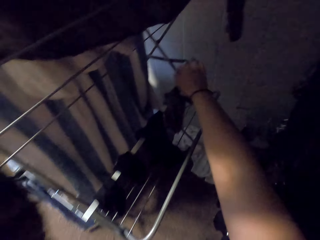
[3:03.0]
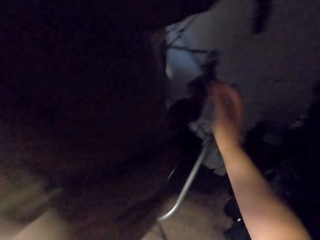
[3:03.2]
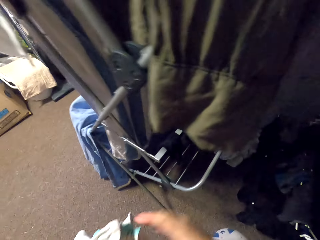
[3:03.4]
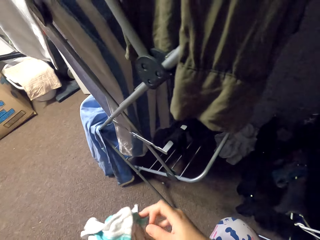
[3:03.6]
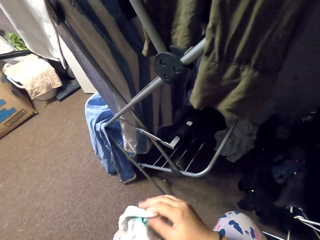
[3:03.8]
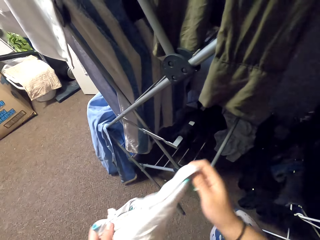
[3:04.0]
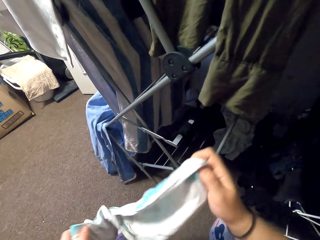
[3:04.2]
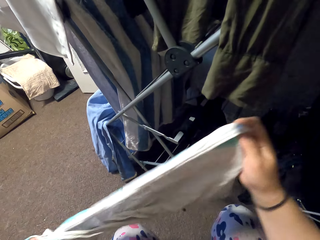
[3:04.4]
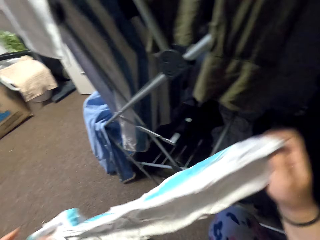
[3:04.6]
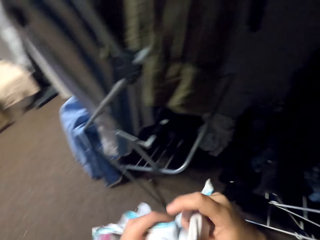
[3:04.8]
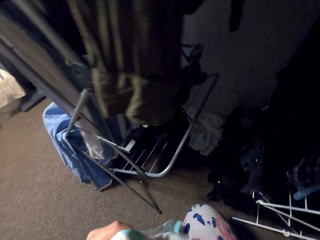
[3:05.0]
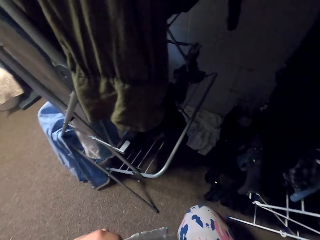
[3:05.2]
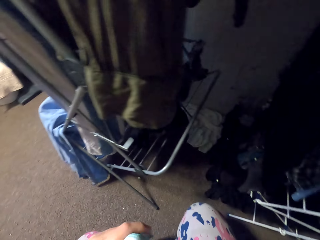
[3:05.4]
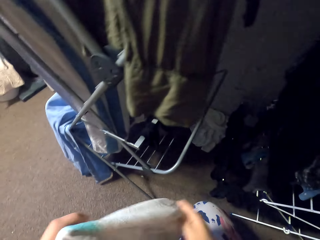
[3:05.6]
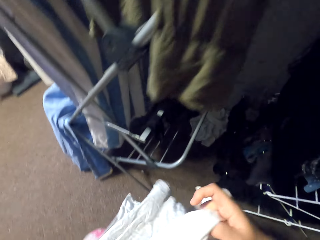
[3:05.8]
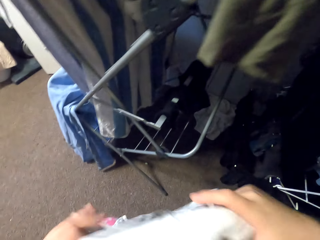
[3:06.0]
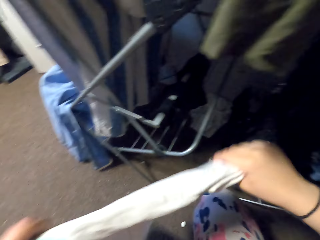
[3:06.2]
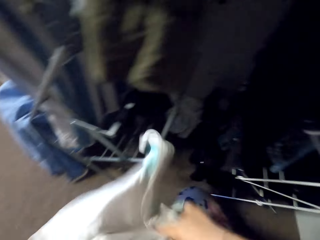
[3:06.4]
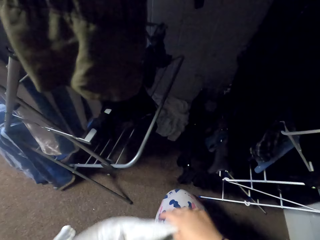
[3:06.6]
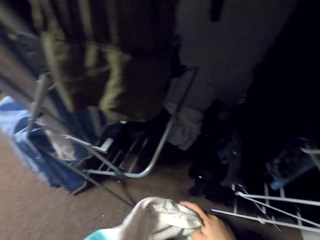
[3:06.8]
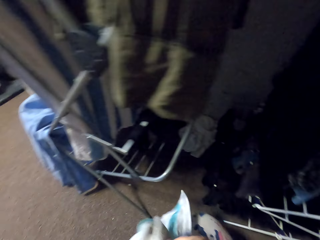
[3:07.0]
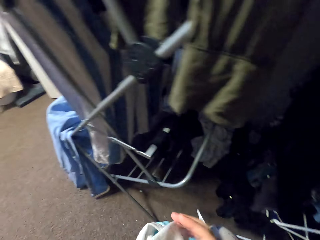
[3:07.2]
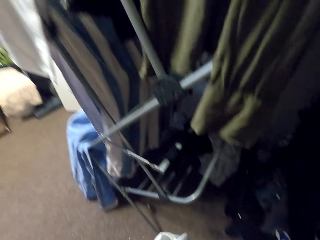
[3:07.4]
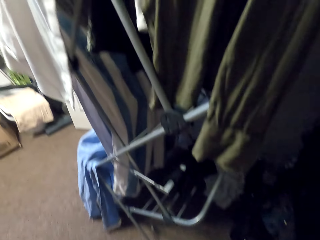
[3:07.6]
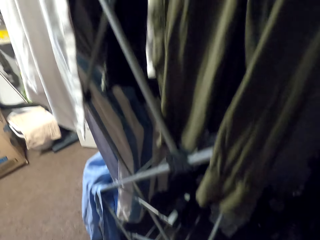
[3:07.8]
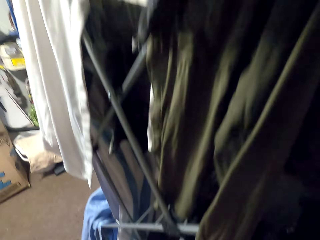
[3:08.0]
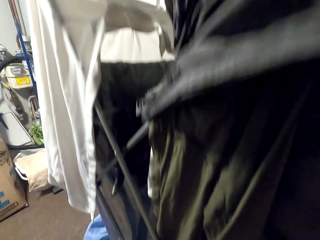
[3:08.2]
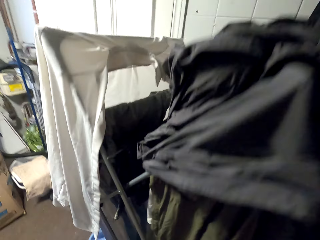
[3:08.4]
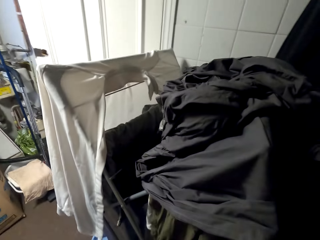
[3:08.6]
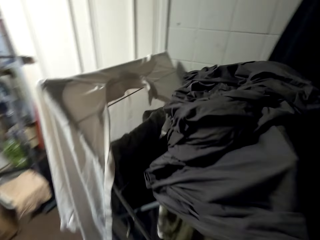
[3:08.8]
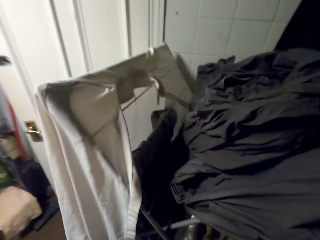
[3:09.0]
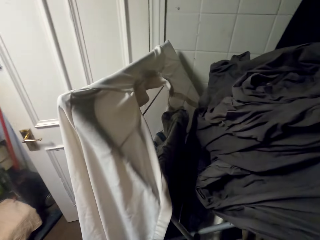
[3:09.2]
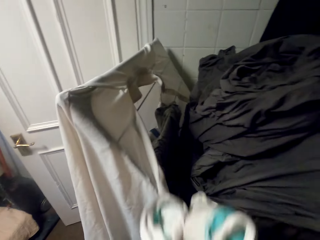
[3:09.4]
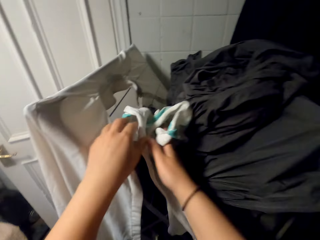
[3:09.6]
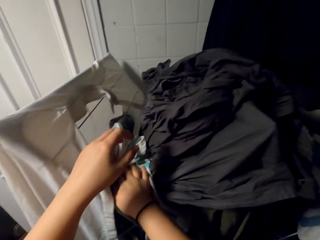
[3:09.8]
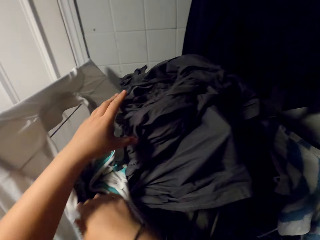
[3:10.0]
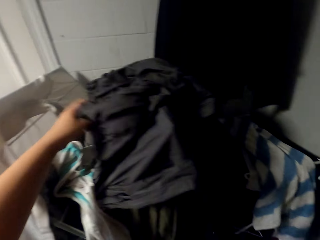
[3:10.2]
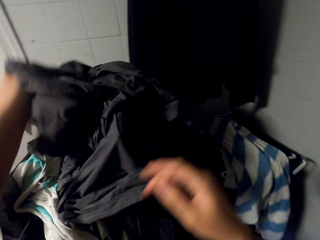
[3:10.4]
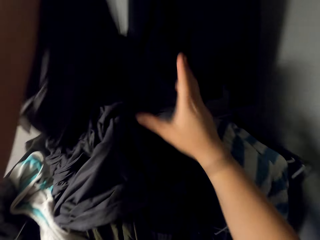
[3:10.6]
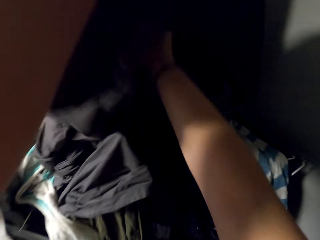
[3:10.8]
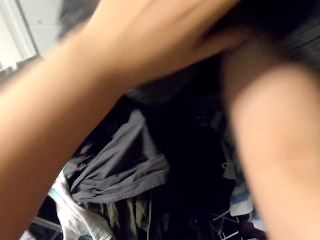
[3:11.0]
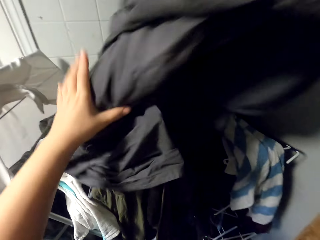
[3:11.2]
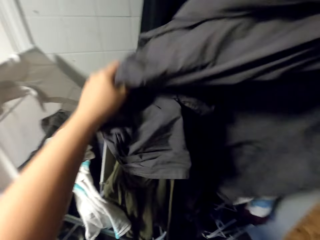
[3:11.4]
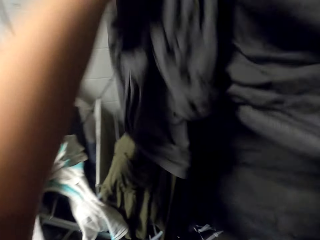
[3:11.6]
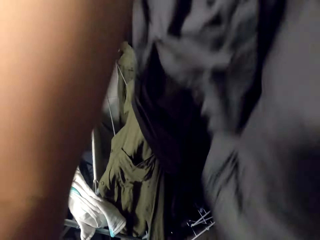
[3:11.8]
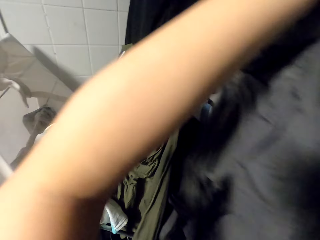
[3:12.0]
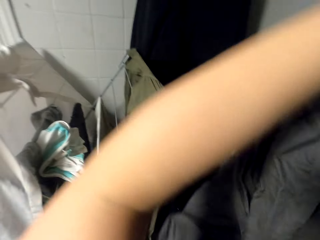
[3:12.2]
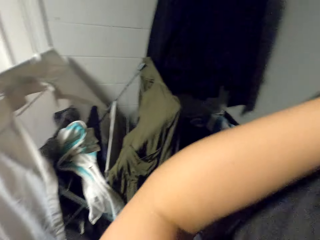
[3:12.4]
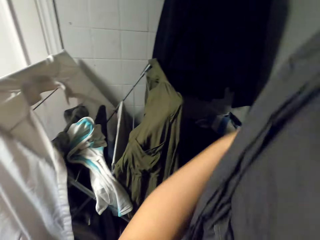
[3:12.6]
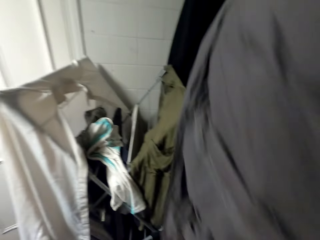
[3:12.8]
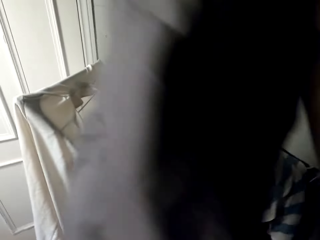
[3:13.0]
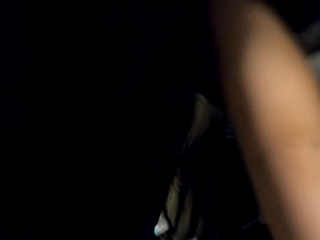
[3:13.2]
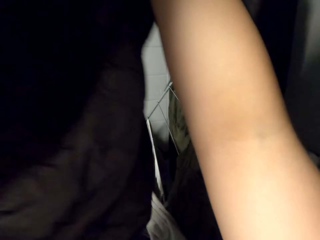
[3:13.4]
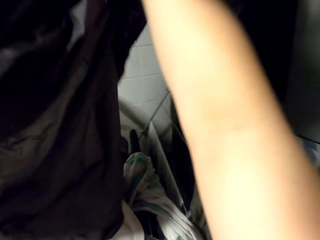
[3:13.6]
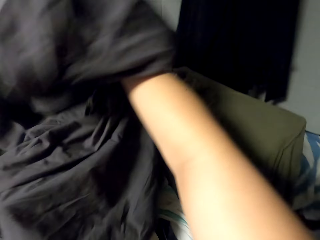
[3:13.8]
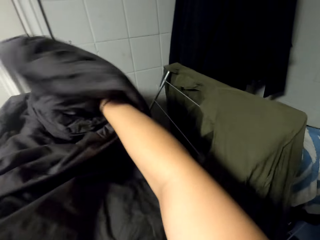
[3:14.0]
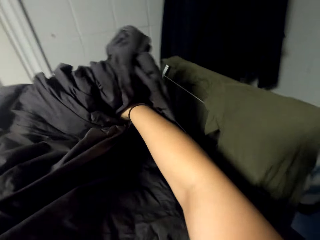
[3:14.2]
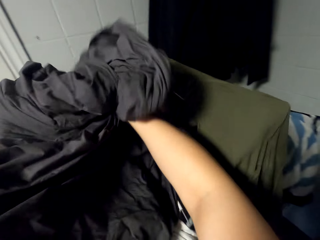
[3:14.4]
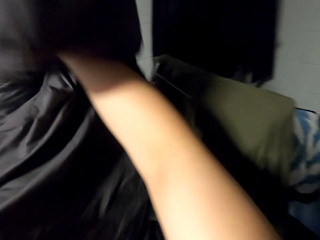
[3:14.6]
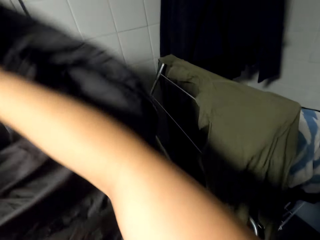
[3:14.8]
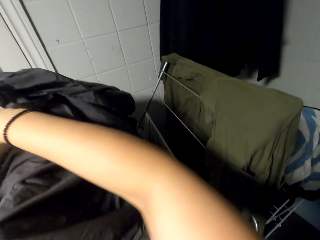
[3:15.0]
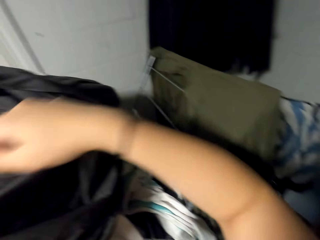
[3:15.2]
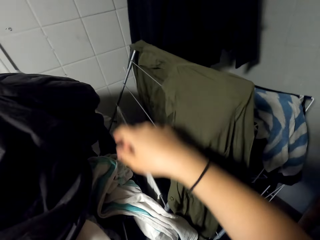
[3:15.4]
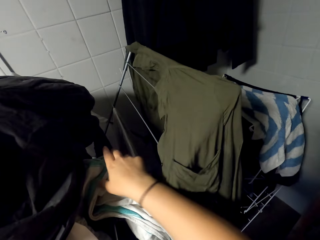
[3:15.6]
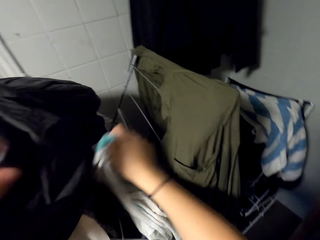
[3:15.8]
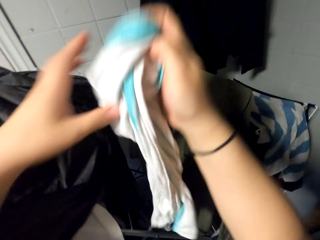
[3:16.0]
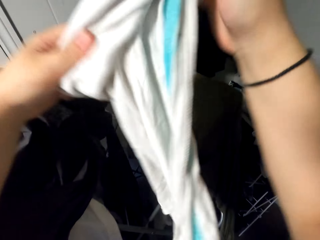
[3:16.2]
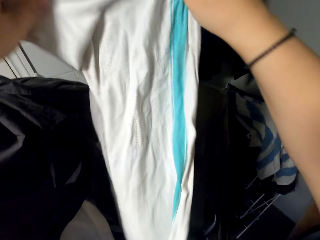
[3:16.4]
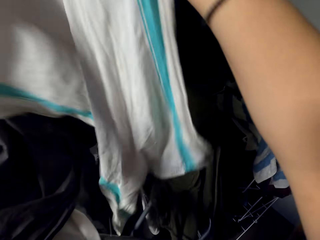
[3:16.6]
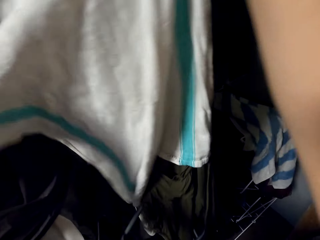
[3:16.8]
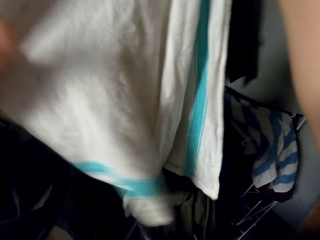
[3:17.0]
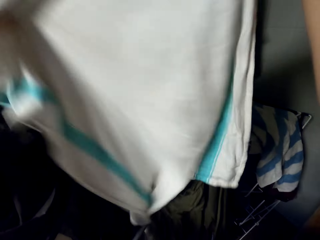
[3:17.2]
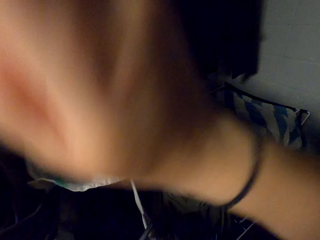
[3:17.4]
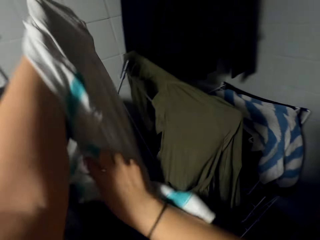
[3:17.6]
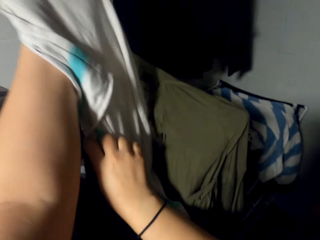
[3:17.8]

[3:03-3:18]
The camera wearer untangles the towel. They hold the shirt. They place the towel on the rack. They pick up the sheet or jacket on the rack. They hold up the jacket. They place the sheet on the rack. They pick up the towel.

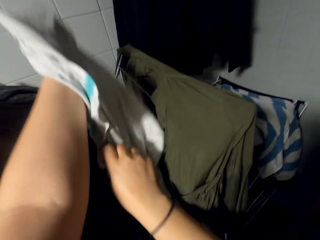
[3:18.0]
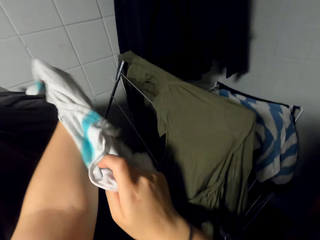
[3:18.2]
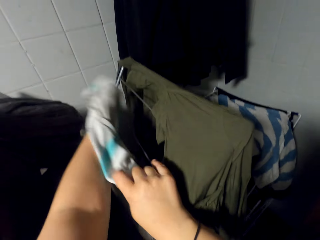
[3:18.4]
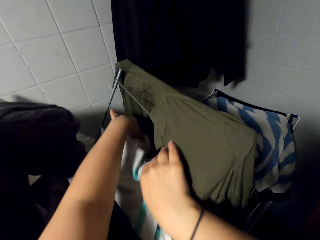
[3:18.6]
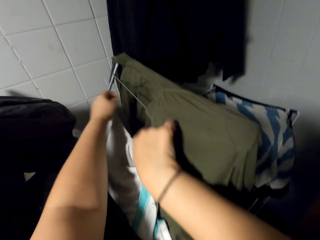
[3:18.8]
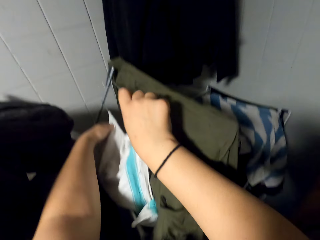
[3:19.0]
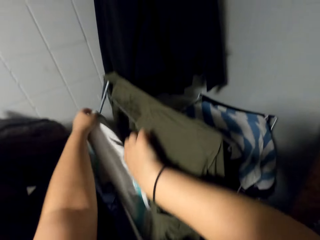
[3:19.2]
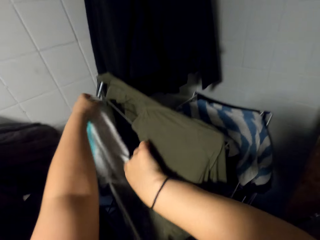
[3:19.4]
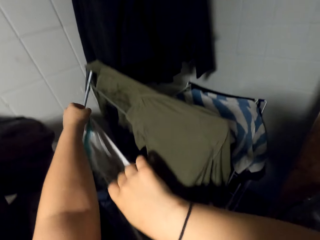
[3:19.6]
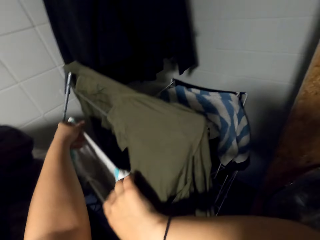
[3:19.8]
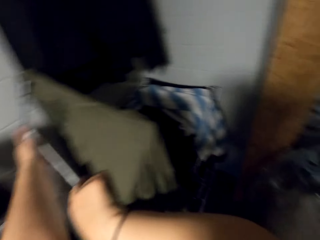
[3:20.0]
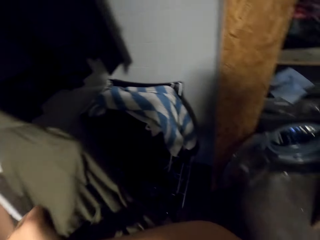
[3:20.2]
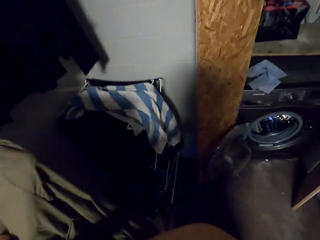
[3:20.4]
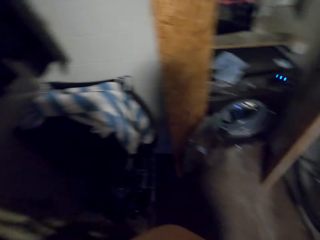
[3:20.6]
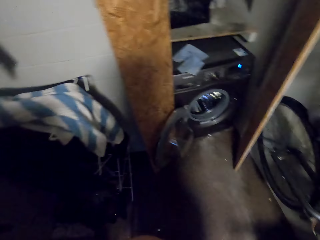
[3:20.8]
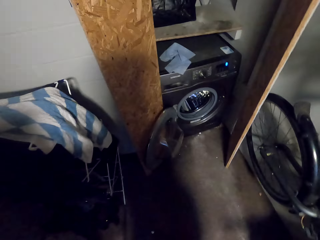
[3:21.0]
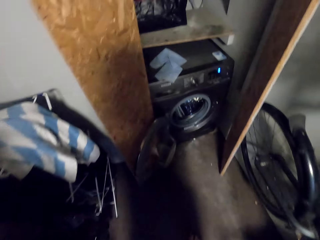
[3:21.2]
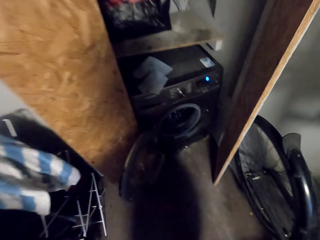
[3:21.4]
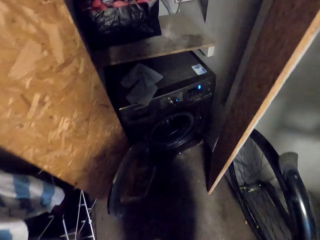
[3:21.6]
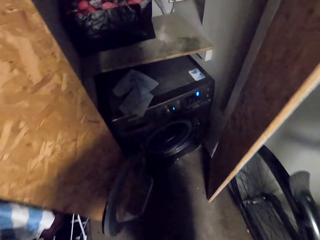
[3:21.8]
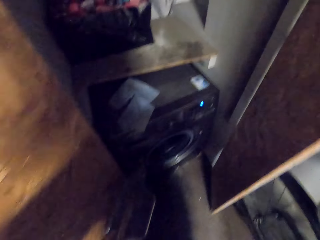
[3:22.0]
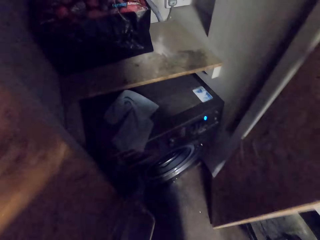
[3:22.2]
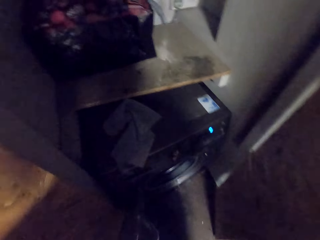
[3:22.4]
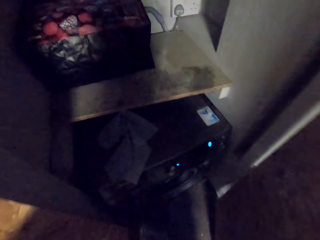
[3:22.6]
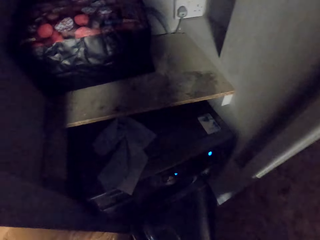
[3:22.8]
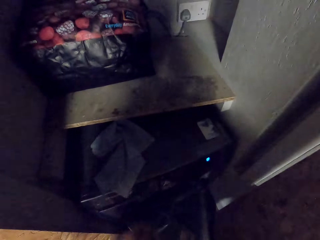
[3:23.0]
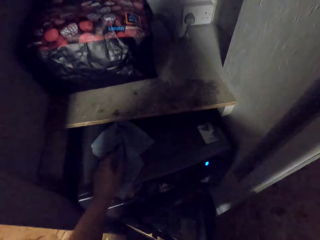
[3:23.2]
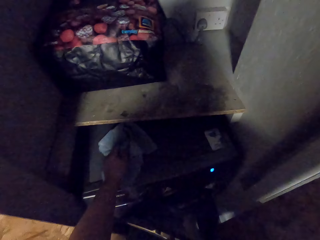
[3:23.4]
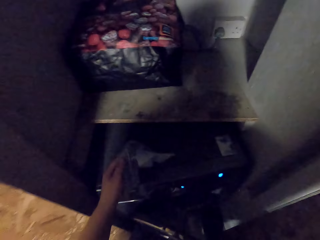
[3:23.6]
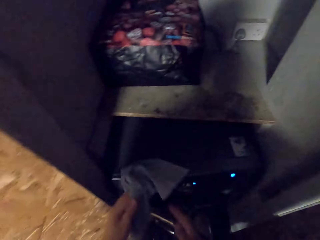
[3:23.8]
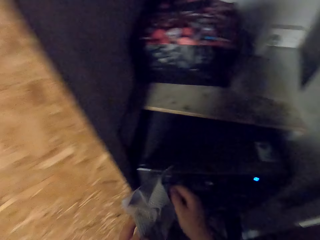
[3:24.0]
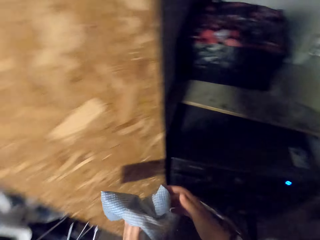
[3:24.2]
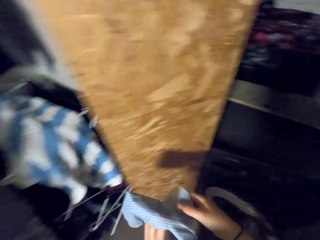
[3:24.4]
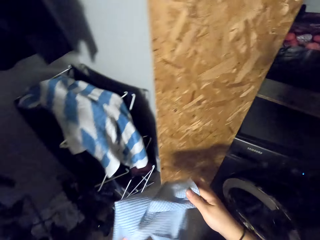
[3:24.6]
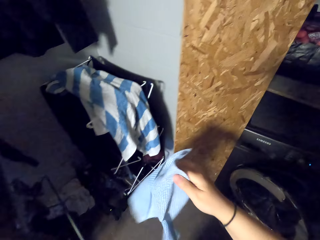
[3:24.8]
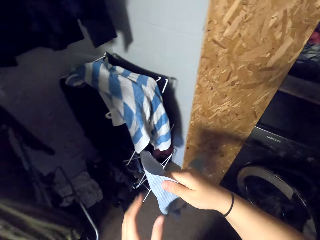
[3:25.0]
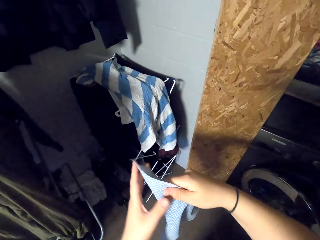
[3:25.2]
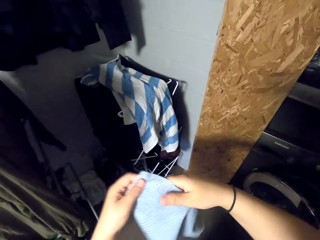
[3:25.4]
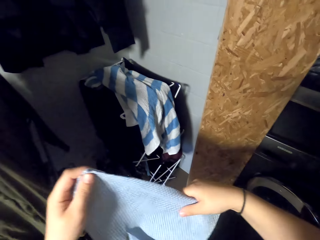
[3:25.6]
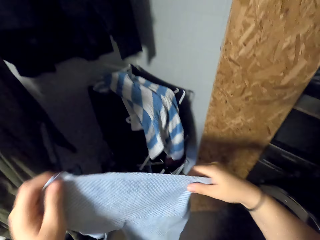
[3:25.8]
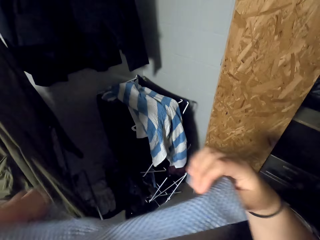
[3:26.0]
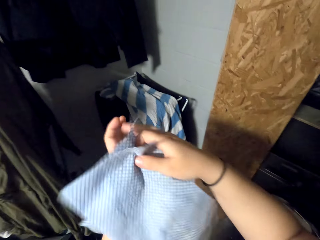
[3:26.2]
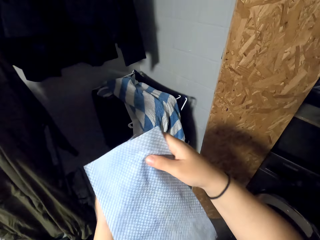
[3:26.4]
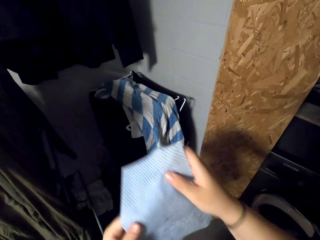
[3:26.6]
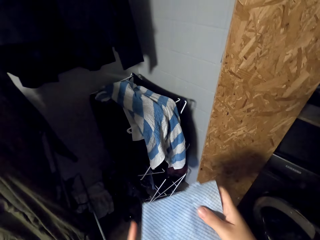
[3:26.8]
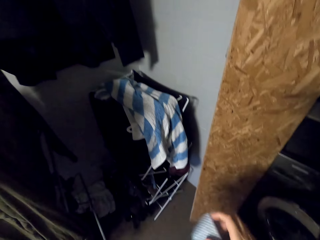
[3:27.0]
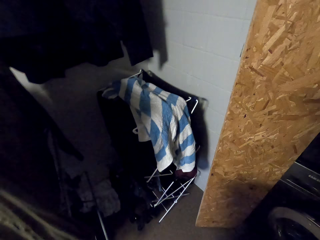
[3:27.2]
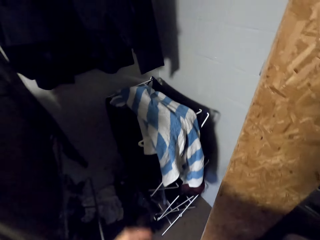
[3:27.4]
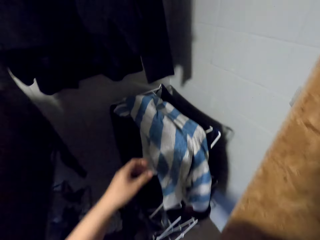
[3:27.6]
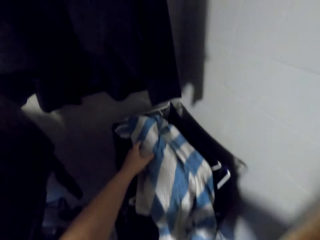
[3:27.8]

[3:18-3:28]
The camera wearer hangs the towel. They move around. They collect a cloth on top of the washing machine. They fold the cloth.
